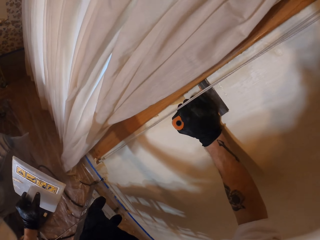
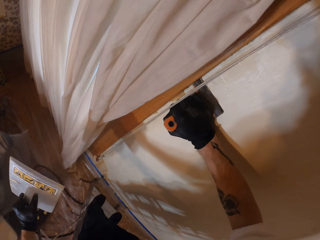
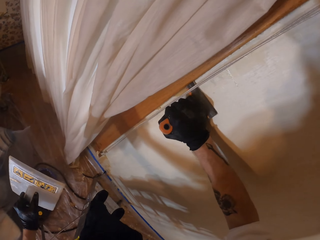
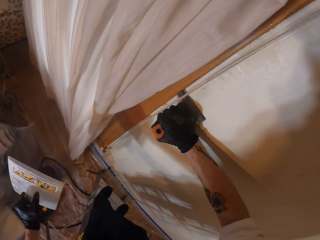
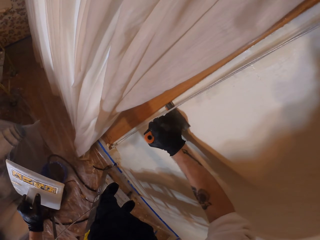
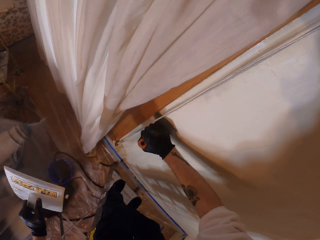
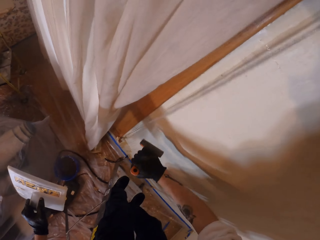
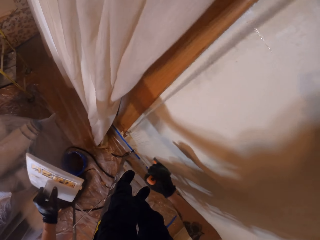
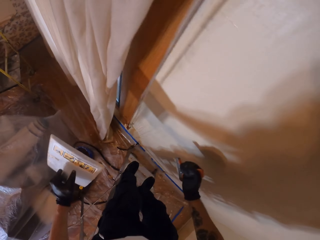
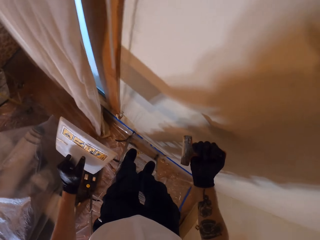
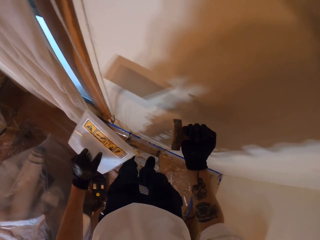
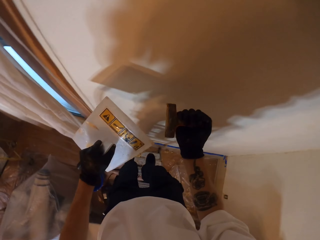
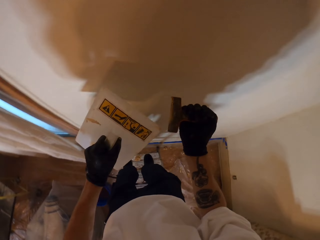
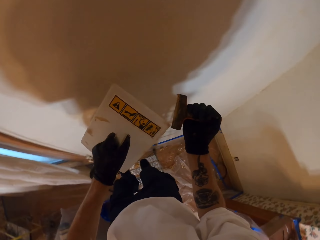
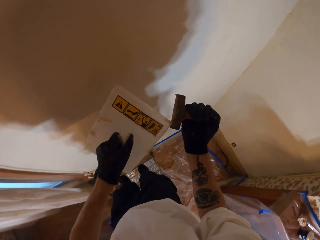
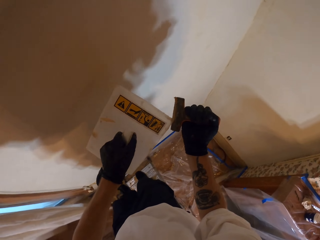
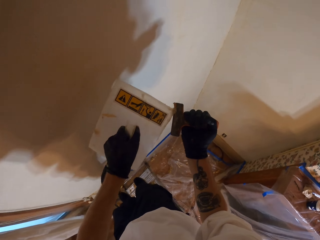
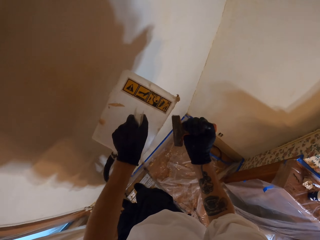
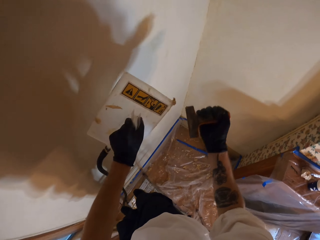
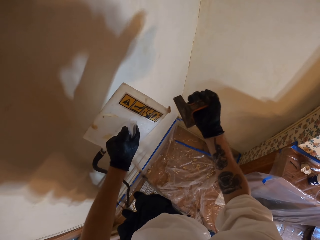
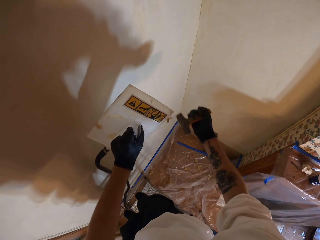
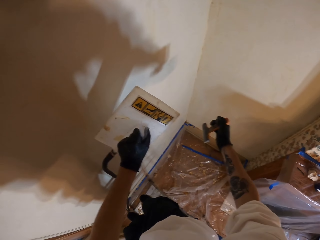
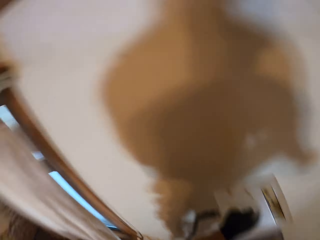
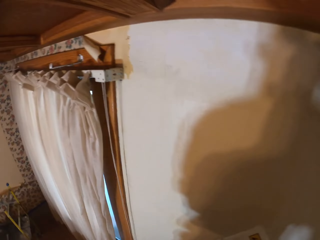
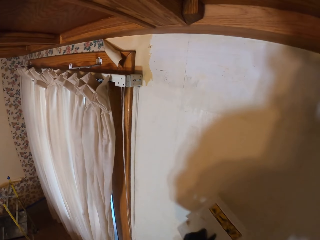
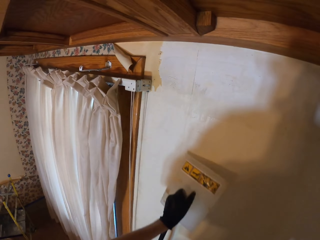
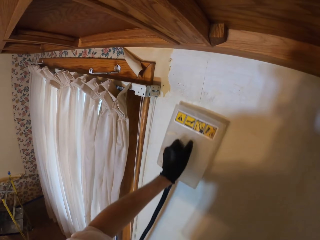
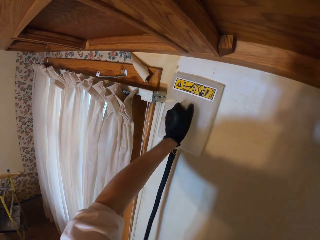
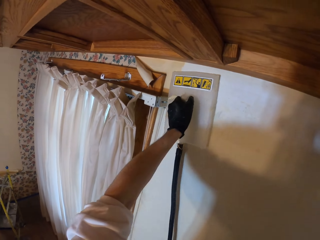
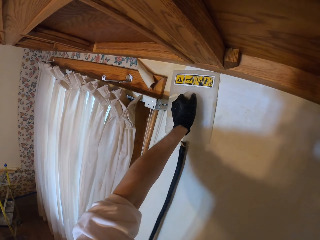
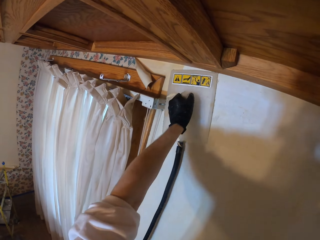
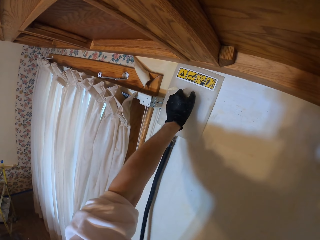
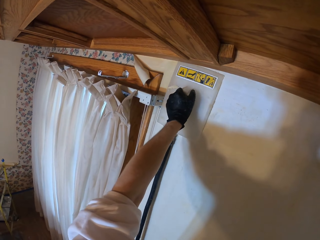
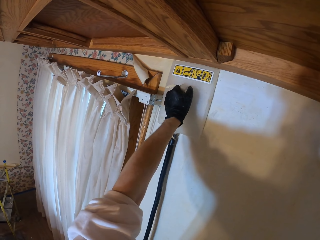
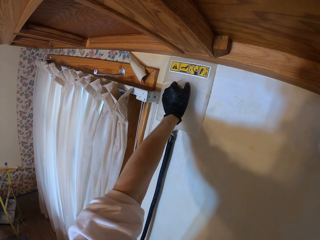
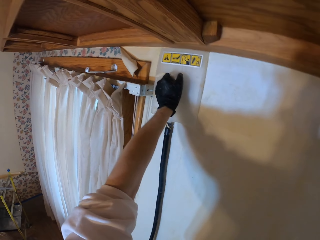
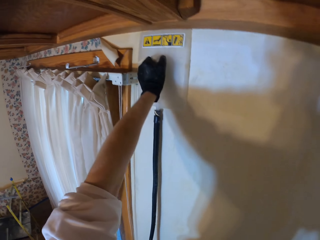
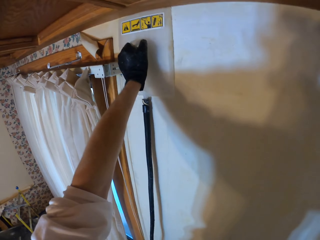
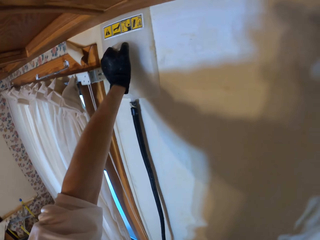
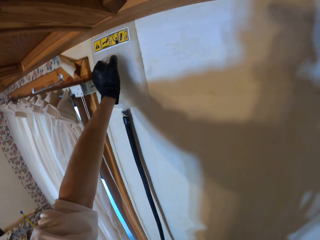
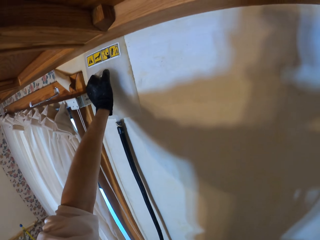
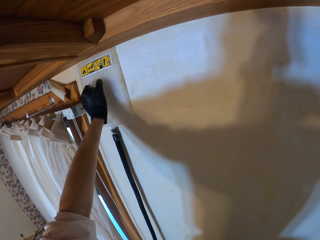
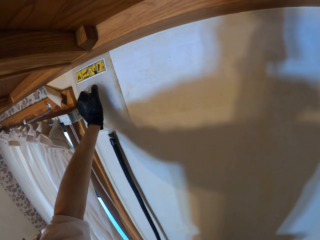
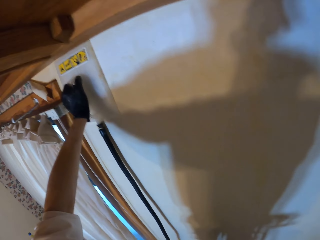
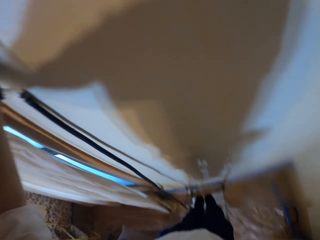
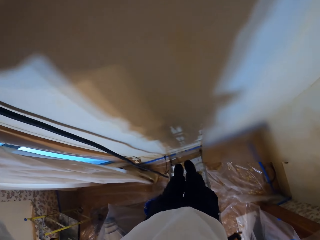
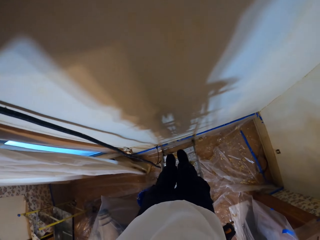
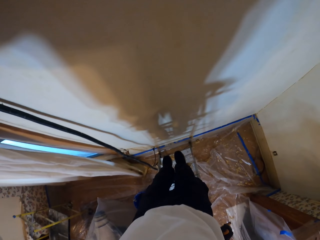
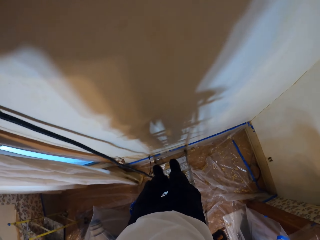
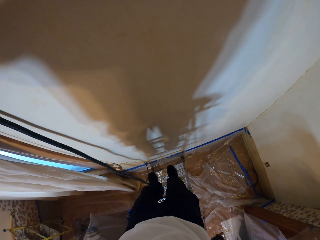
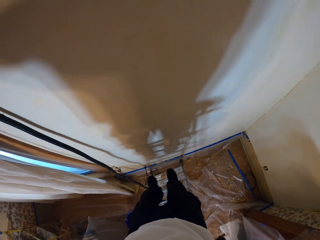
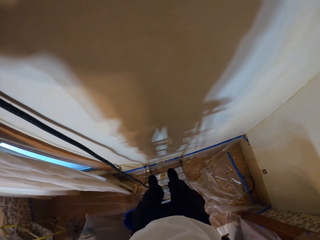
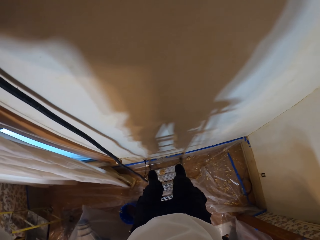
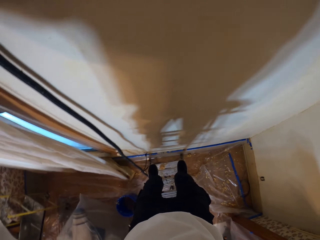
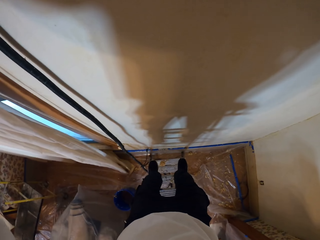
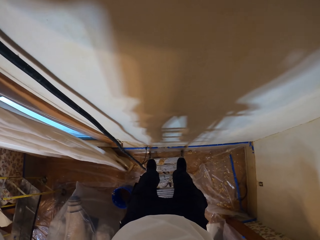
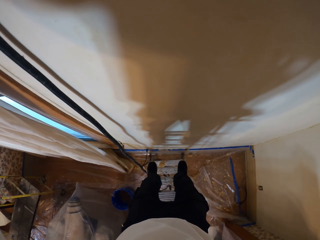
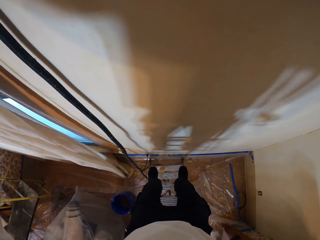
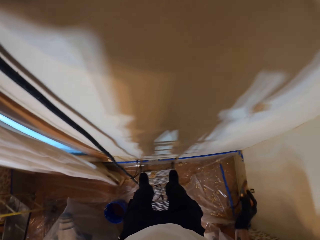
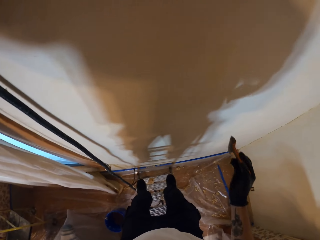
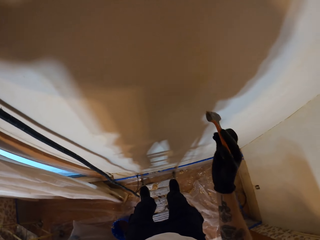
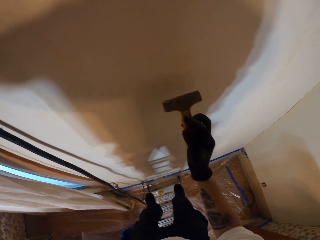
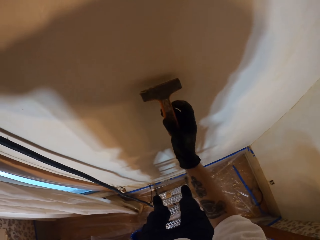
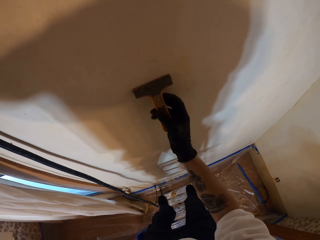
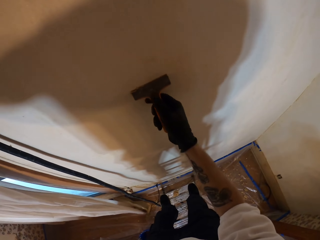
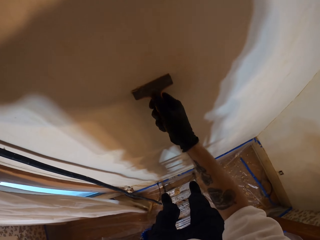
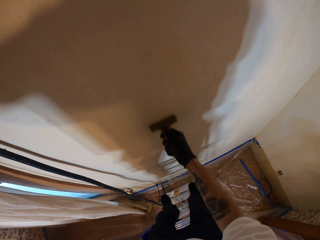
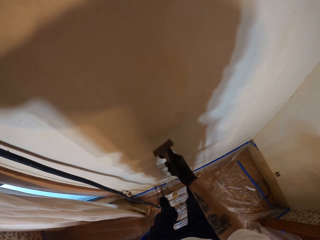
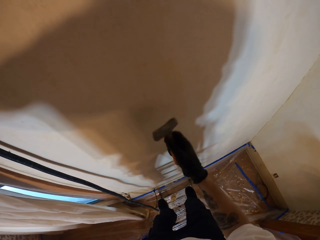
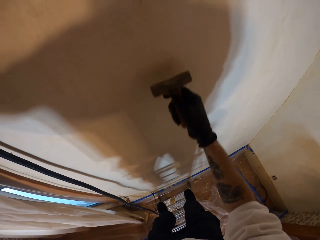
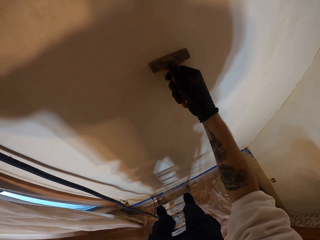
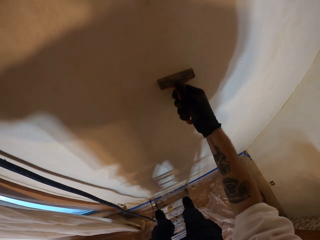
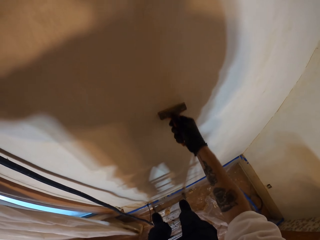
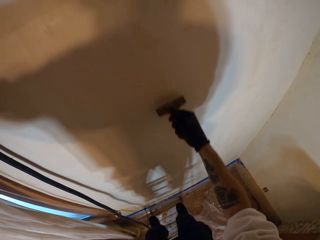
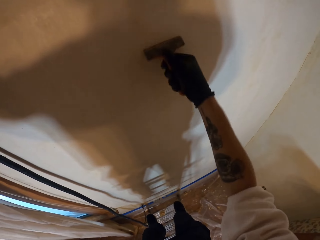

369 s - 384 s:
The camera wearer lifts both hands. They lift the plastic float. They remove paint from the scraper with the plastic float. They remove paint from the plastic float with the scraper. They drop the waste wallpaper on the scraper. They look around. They lift the plastic float. They place the plastic float on the wall. They look around. They look down. They move the left leg on the ladder. They move the right leg on the ladder. They lift the right hand. They place the scraper on the wall. They remove paint from the wall with the scraper.

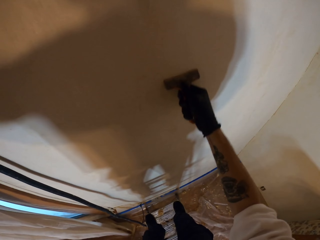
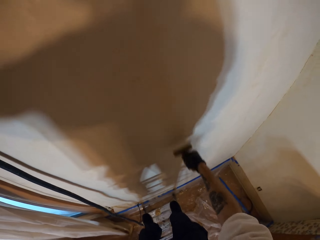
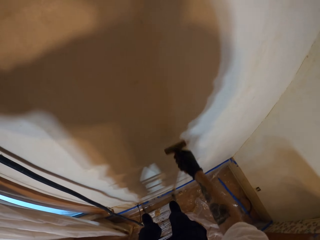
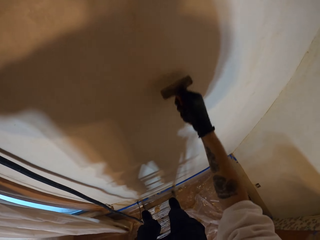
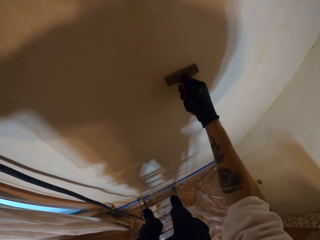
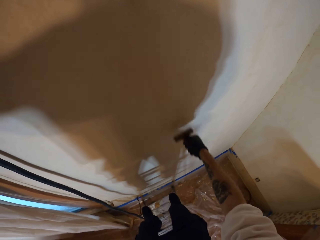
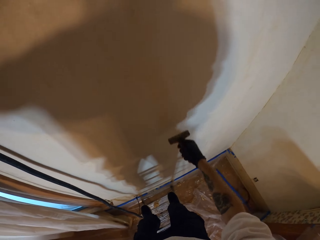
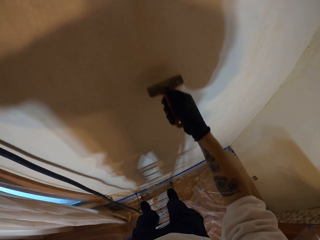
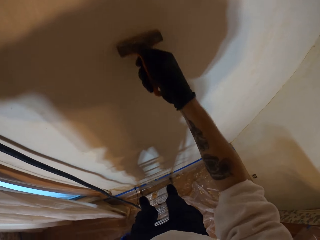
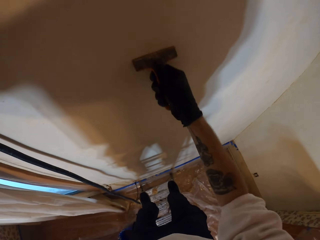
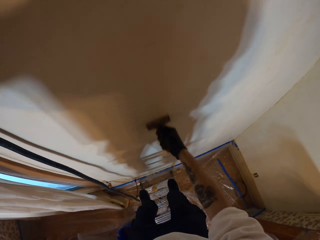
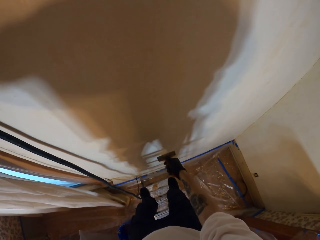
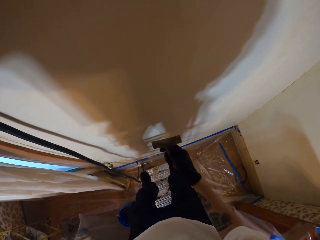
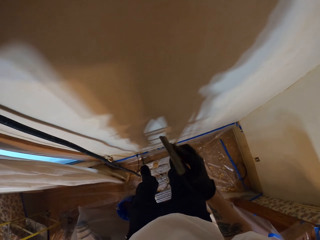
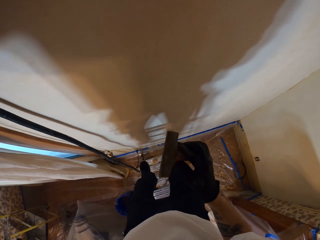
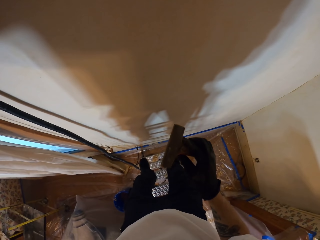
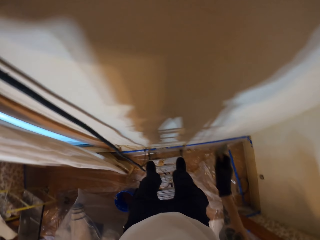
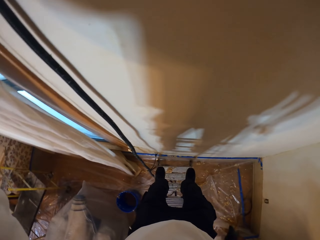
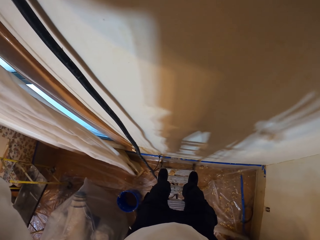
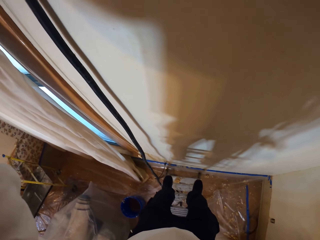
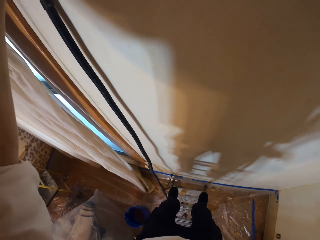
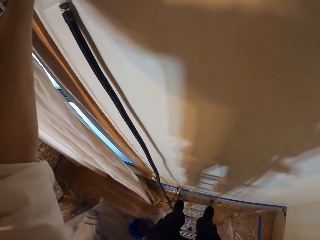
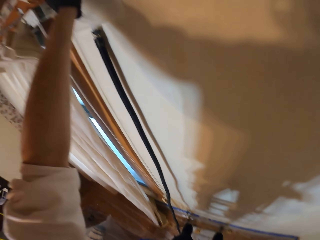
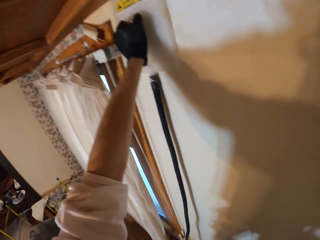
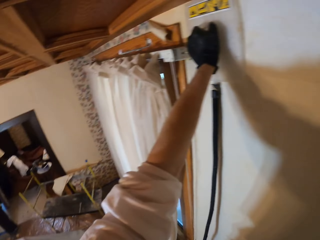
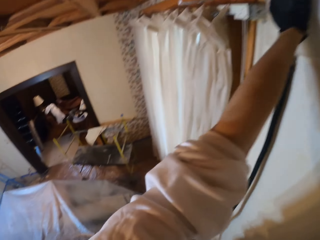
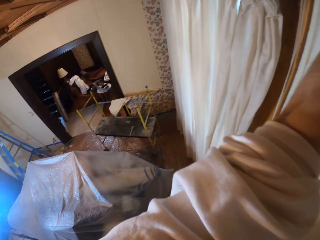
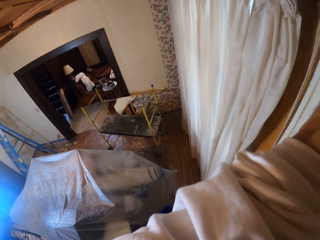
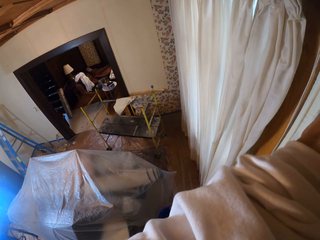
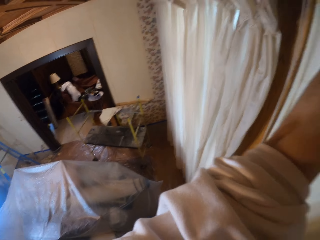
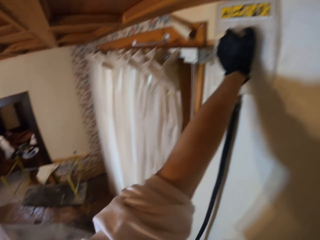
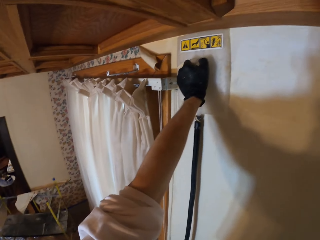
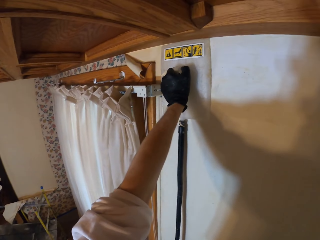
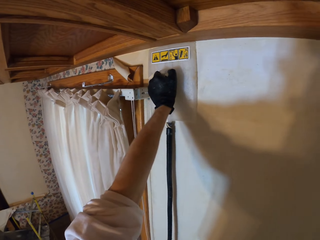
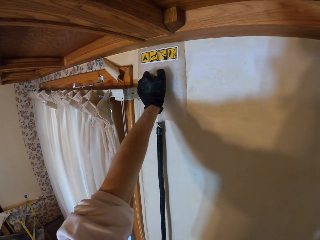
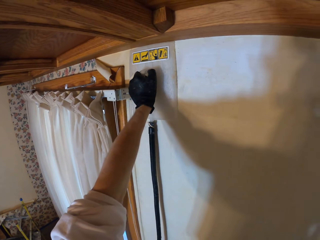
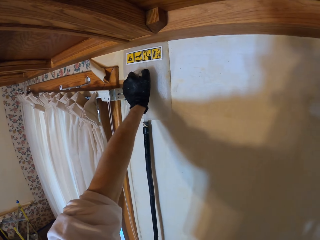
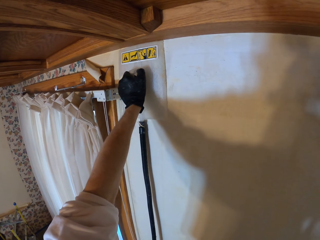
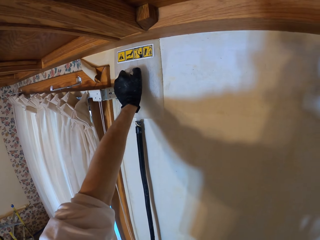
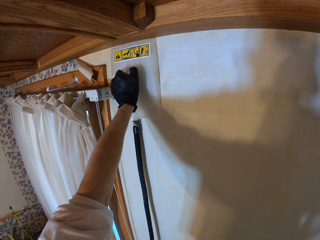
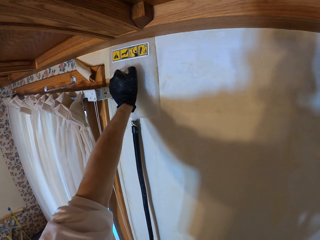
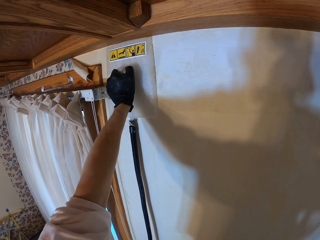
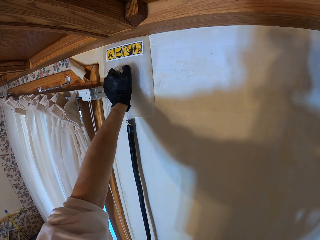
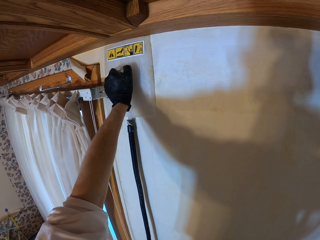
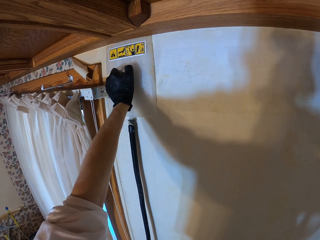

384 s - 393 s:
The camera wearer holds the plastic float. They look at the scraper. They look around. They put down the right hand. They look at the wallpaper steamer.
